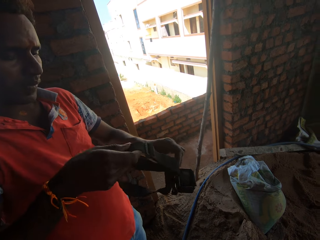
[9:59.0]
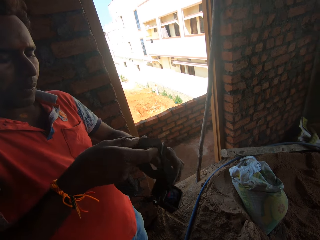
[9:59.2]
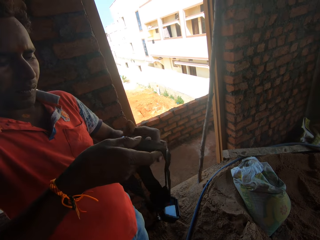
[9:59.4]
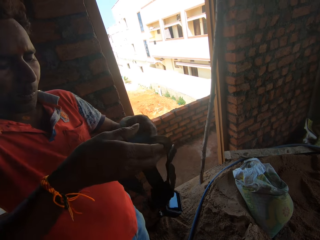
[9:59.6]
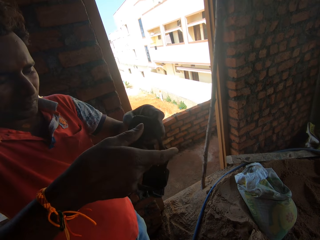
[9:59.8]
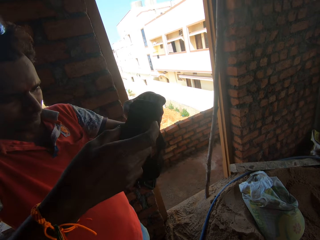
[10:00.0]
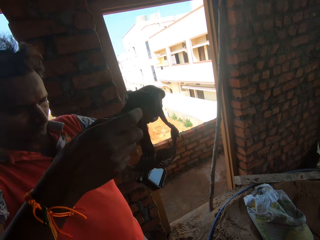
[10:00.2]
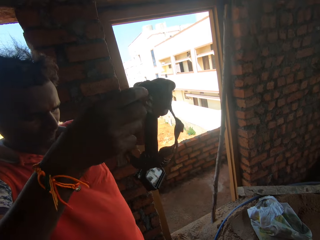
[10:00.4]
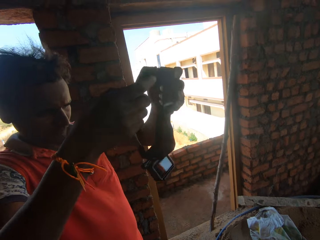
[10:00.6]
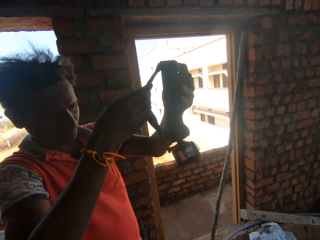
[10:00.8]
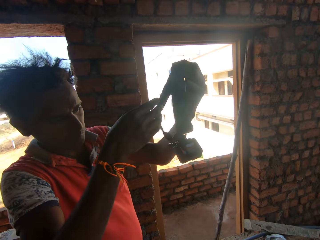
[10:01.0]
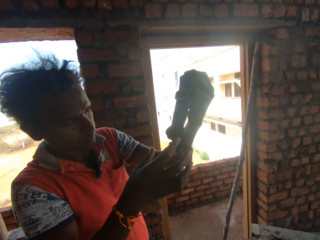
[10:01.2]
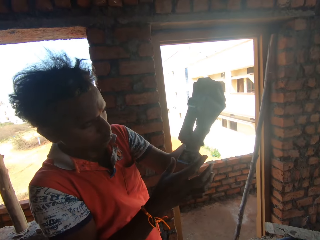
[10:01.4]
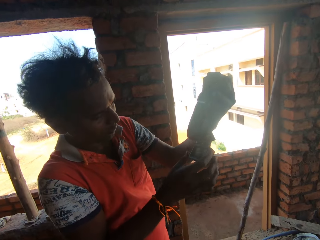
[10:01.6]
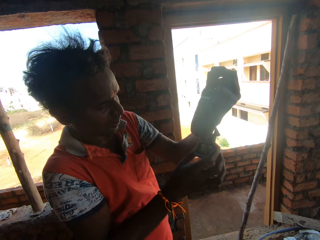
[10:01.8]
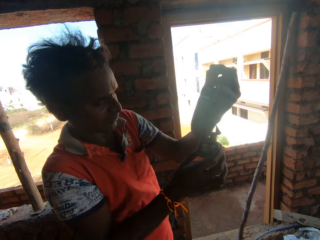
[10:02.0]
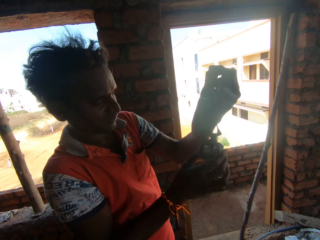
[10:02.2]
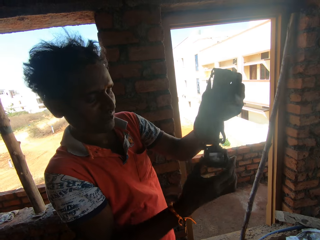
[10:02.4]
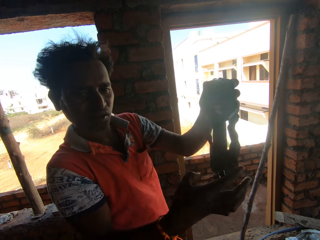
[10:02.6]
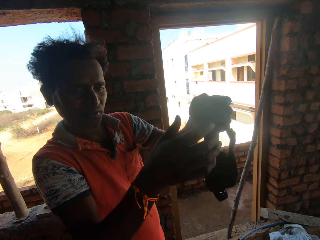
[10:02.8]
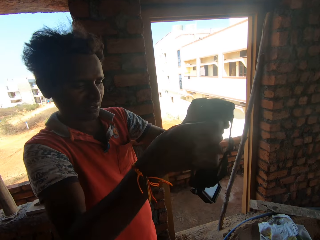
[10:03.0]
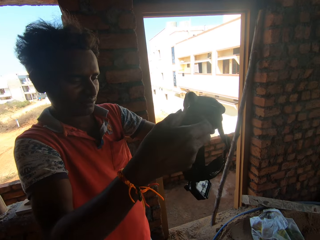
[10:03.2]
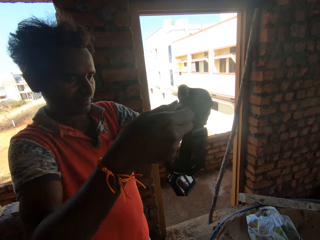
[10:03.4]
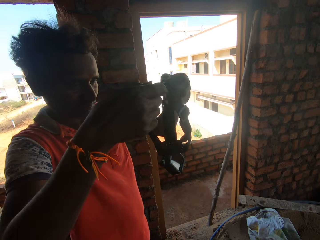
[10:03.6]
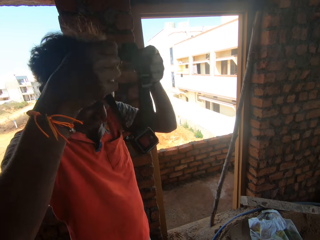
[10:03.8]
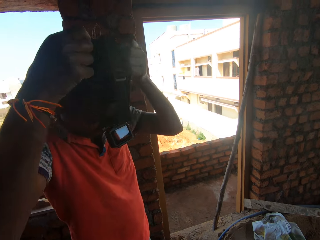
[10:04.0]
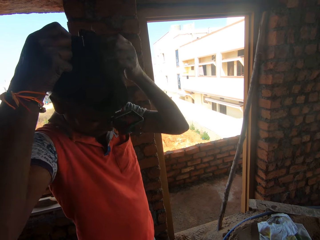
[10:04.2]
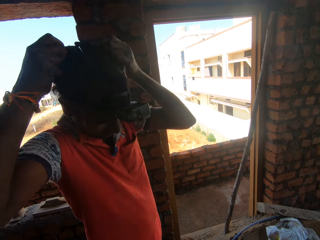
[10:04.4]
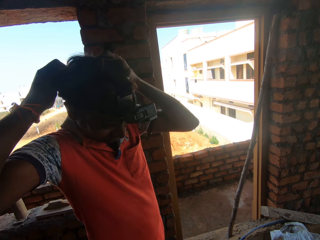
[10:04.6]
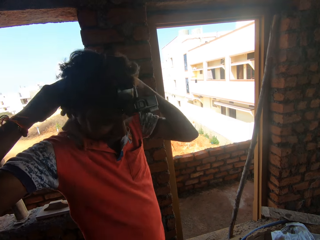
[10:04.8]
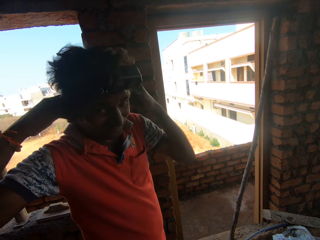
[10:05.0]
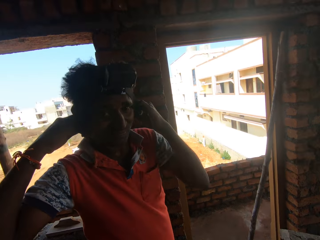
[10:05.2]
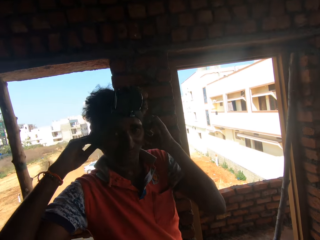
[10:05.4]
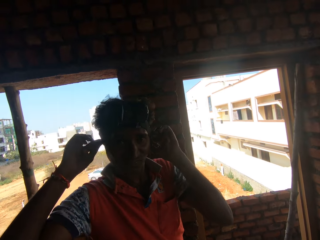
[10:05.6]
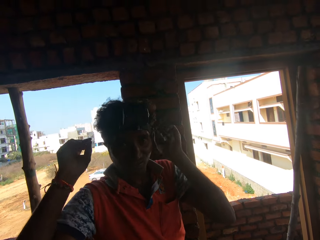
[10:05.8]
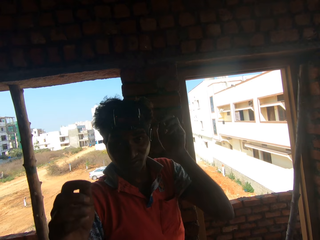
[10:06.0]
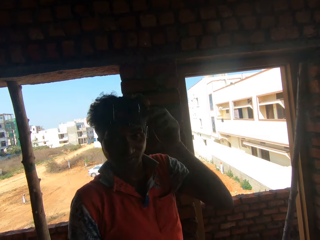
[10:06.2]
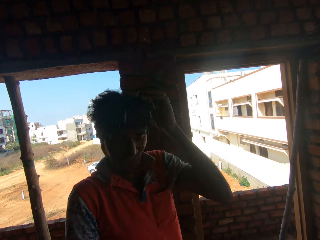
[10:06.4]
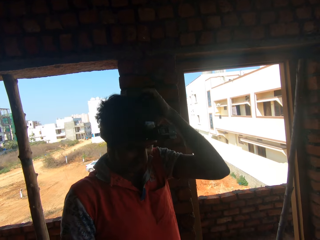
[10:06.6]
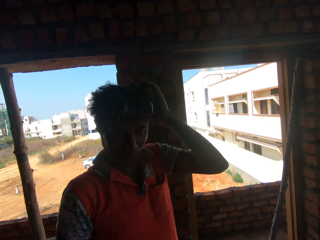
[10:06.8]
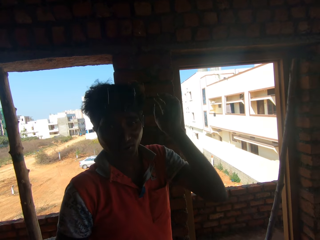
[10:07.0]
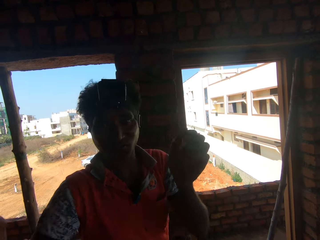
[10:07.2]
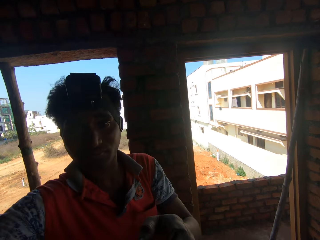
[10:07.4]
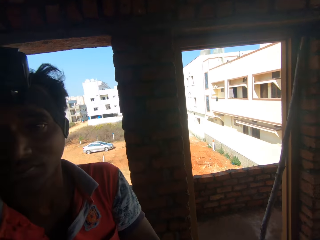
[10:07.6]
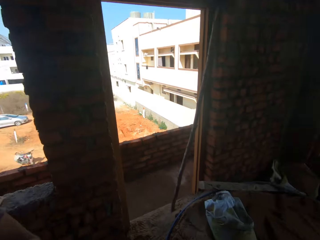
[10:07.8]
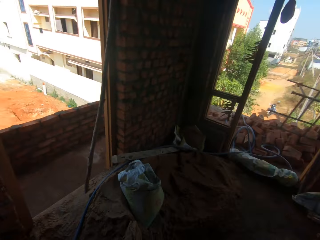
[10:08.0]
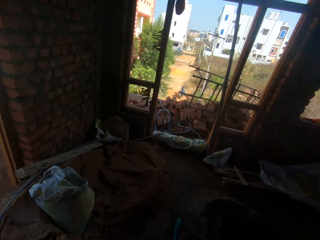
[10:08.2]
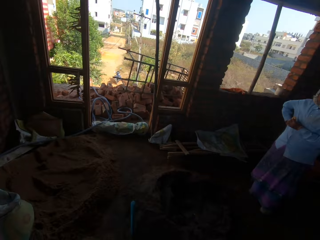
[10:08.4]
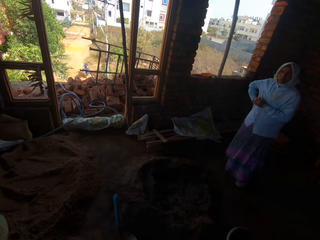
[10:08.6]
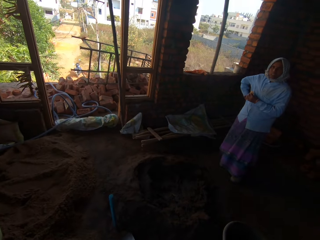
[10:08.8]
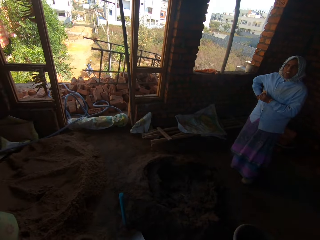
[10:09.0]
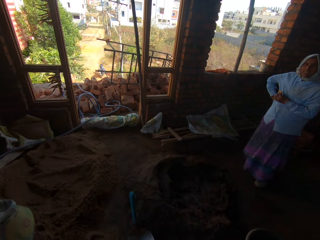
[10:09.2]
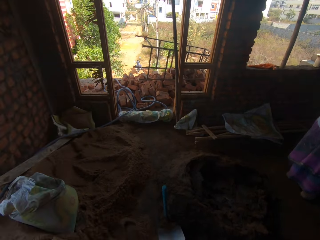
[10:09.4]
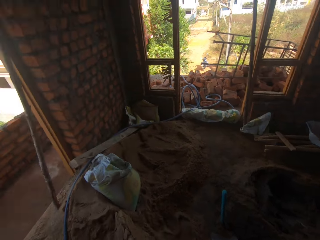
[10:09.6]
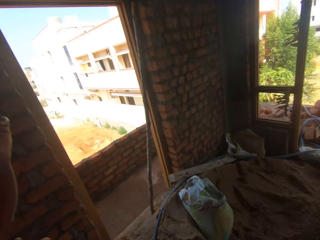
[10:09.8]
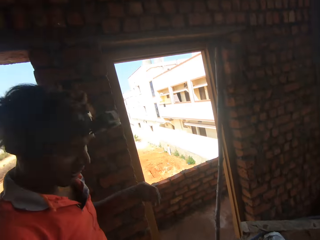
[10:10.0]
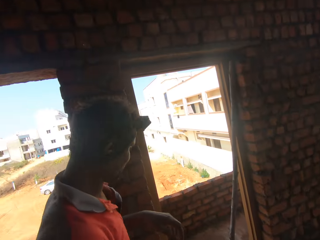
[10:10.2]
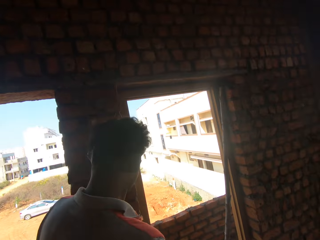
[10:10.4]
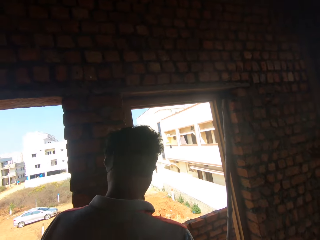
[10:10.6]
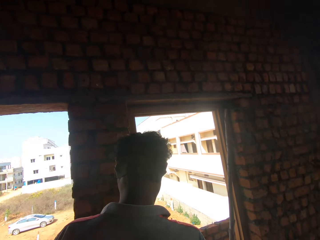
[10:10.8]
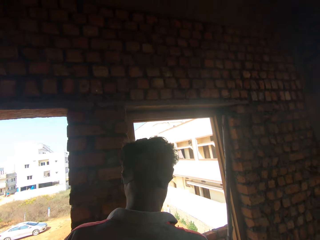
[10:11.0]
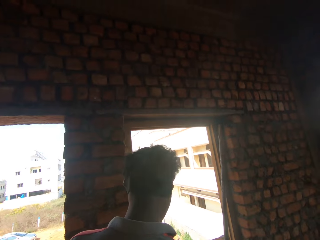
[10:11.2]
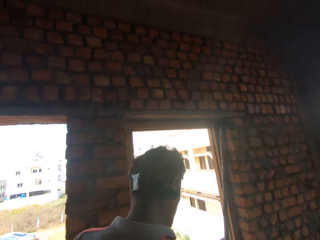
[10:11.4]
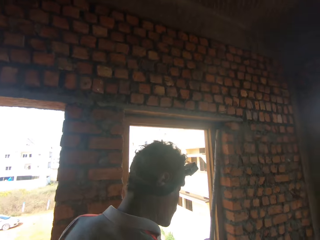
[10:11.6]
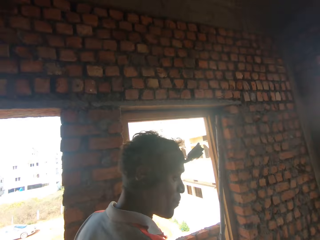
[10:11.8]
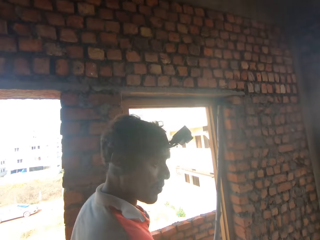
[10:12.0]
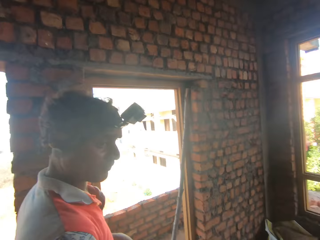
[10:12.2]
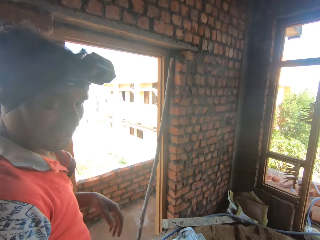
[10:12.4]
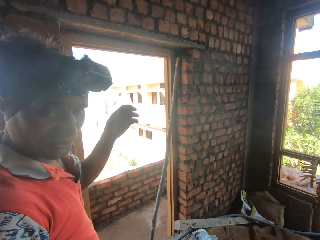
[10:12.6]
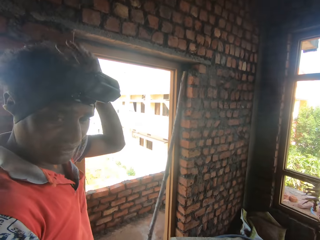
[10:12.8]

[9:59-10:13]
A man puts a camera on his head. The man interacts with the camera wearer and moves to the camera wearer. The camera wearer looks around the room. They look at the man.

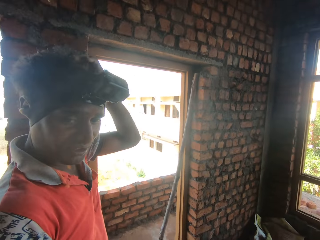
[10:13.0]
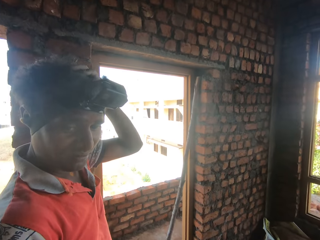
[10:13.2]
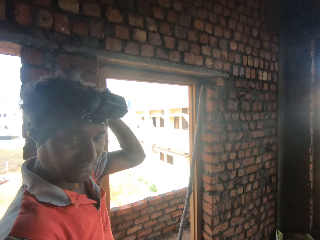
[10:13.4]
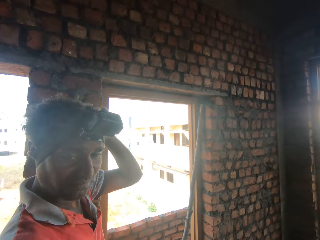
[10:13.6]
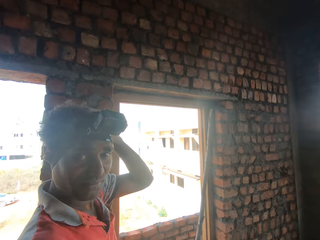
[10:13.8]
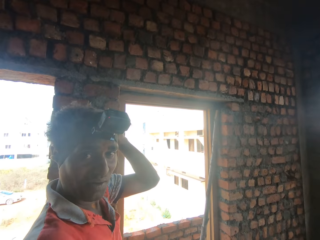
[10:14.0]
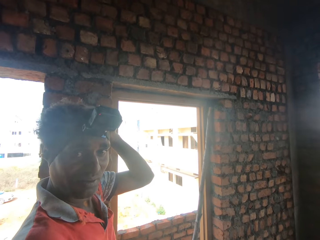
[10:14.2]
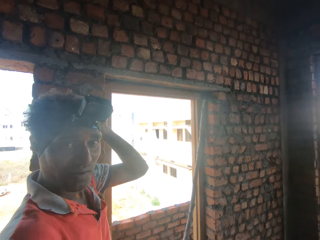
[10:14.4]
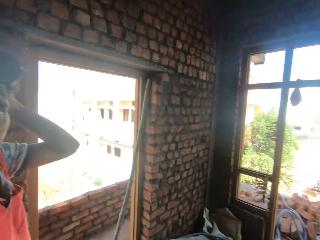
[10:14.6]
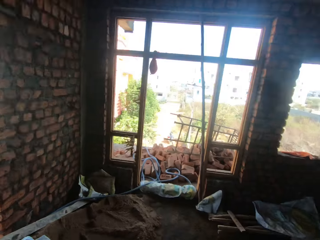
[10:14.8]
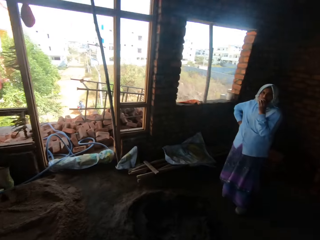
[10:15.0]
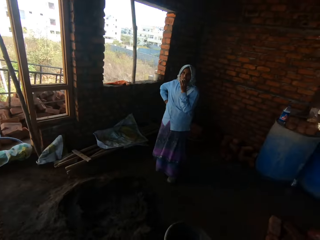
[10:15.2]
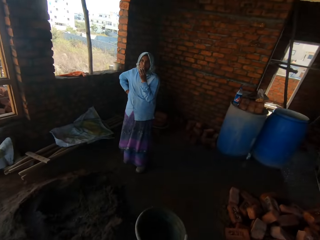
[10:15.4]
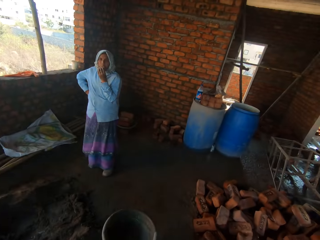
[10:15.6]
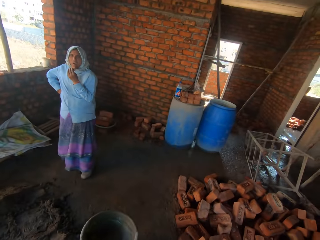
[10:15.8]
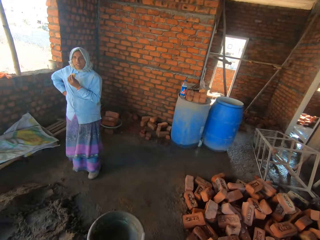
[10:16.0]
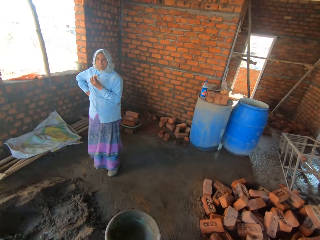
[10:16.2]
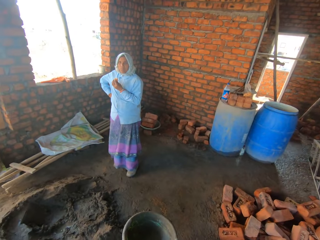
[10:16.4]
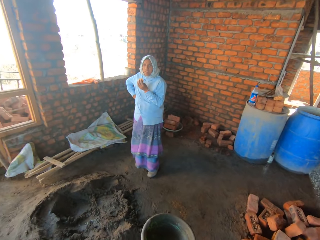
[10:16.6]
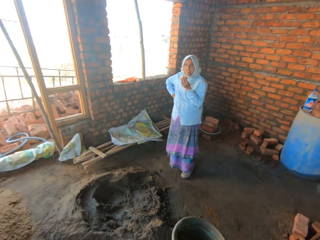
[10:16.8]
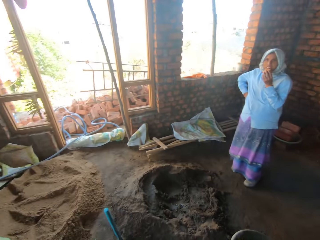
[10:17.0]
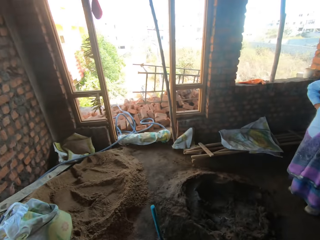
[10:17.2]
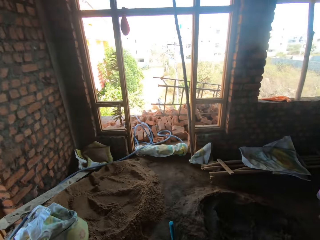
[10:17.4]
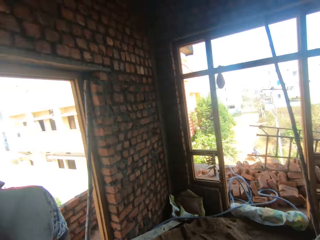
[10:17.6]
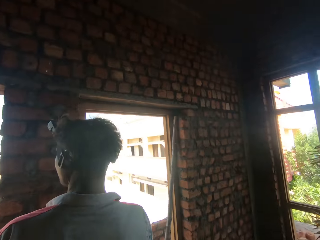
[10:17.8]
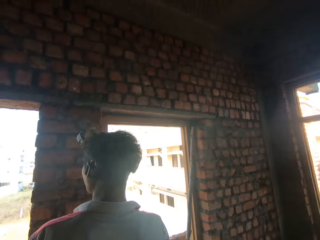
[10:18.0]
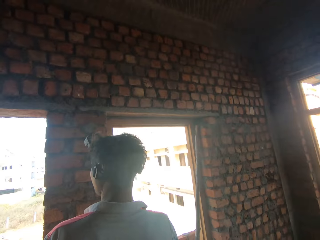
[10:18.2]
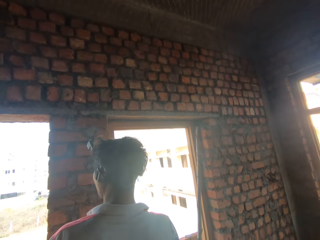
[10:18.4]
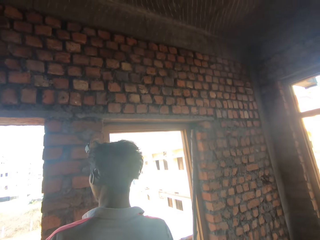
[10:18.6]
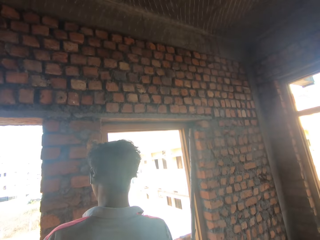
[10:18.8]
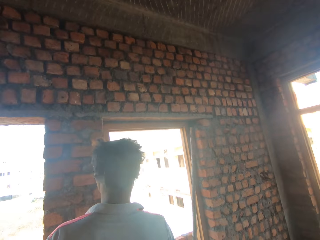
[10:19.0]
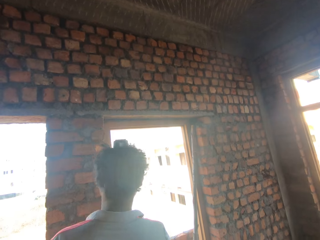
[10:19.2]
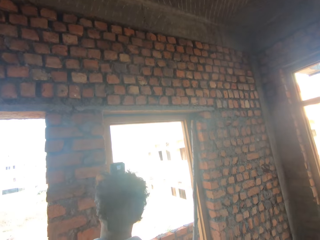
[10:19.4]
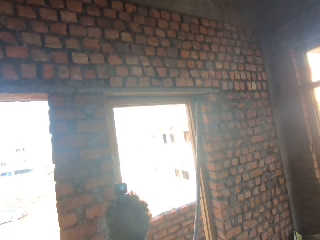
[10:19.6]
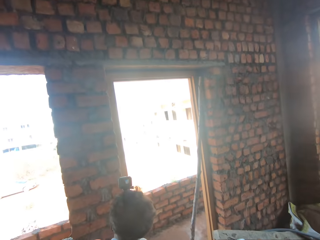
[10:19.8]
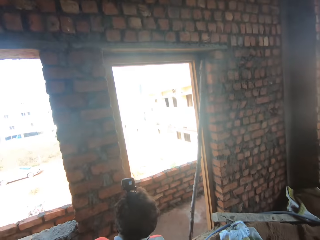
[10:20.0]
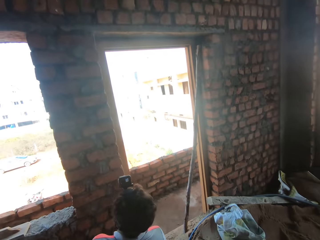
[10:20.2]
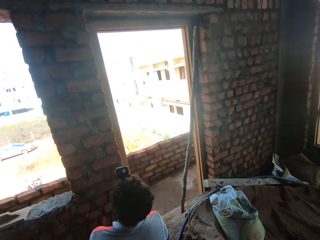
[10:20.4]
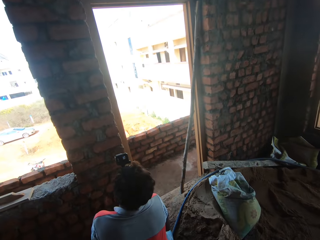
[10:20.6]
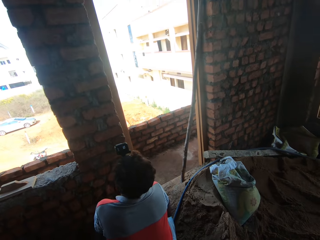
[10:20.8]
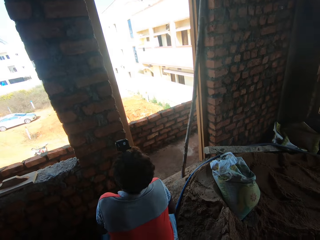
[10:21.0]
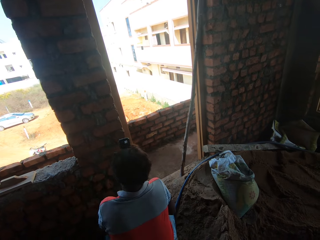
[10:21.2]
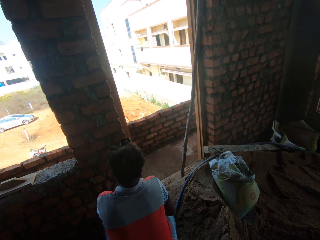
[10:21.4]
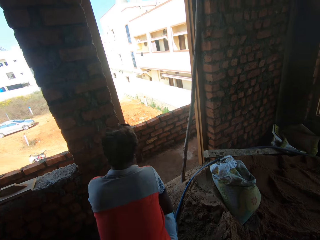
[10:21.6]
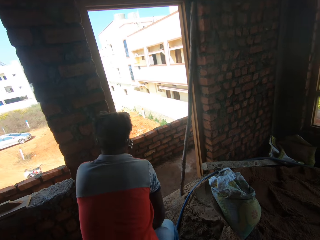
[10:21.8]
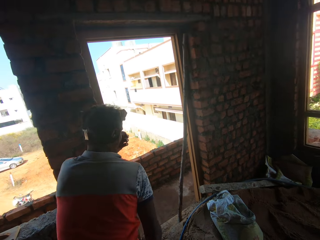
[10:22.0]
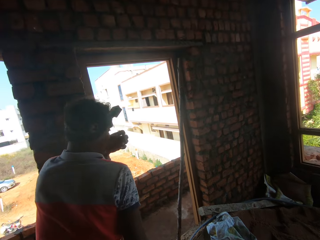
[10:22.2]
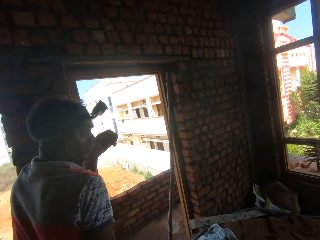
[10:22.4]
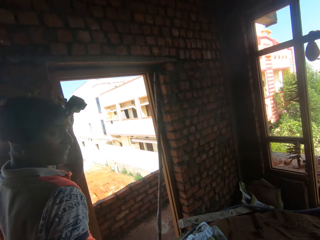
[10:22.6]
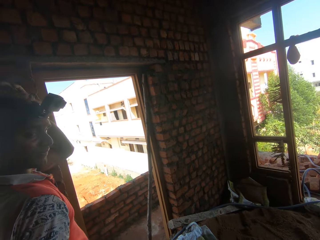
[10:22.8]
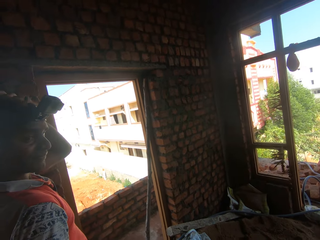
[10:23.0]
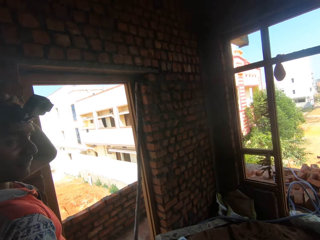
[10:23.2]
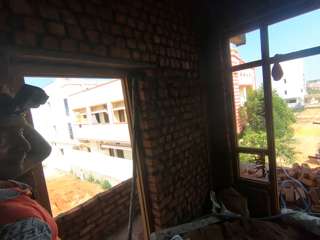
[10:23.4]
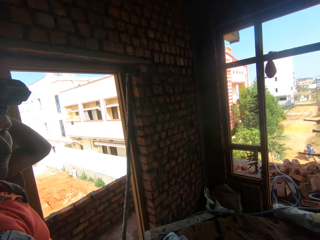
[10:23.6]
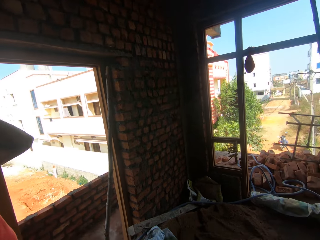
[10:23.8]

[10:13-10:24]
The camera wearer interacts with a man. The man touches a camera. The camera wearer looks around the room. They look at the wall. They look around. The man stands up and touches the camera.
